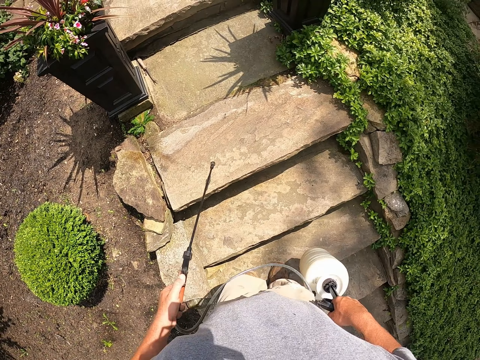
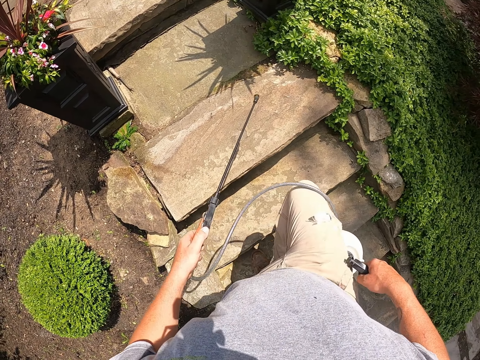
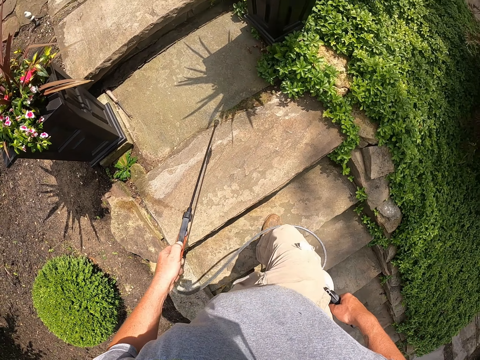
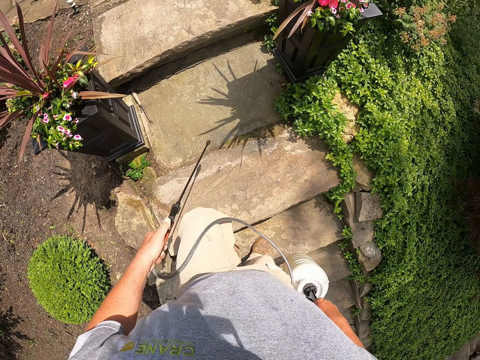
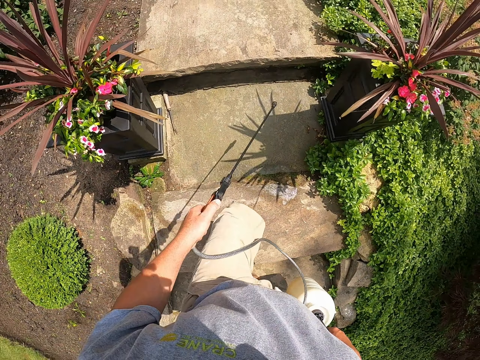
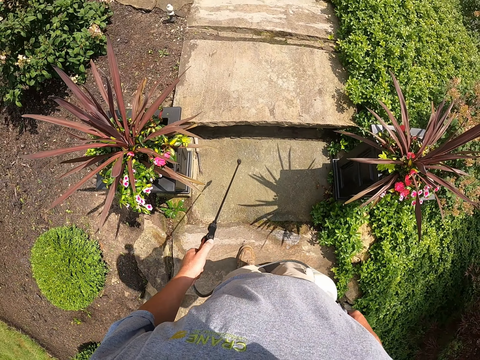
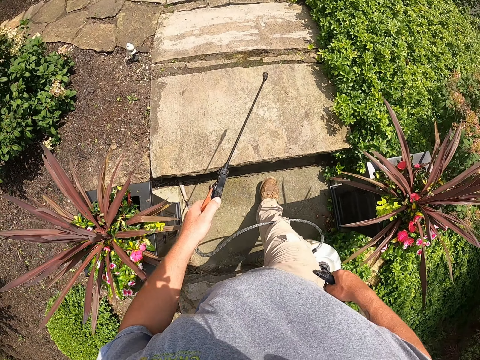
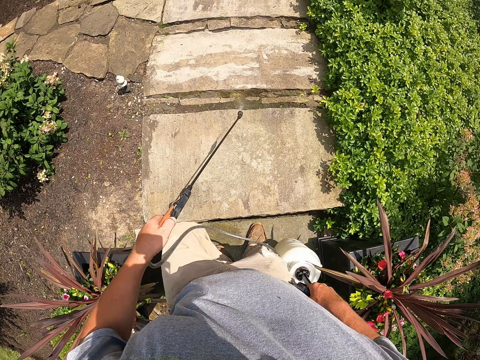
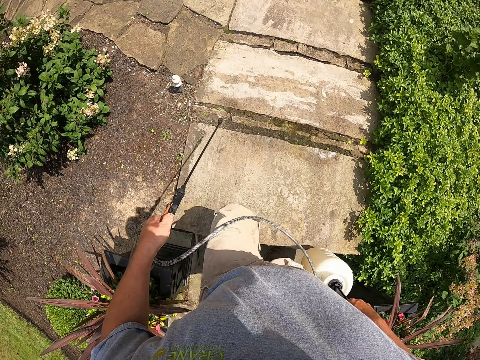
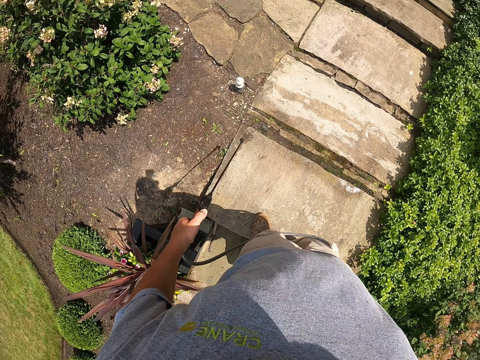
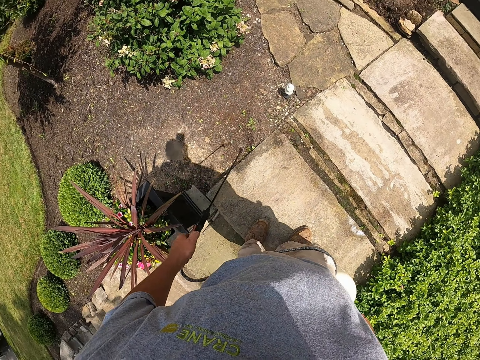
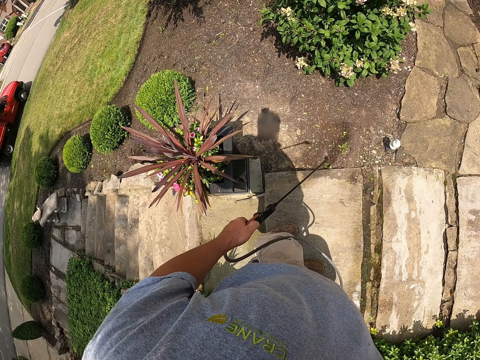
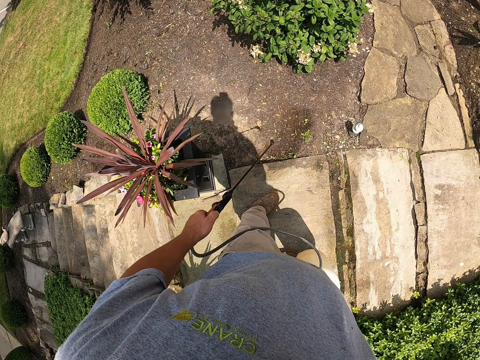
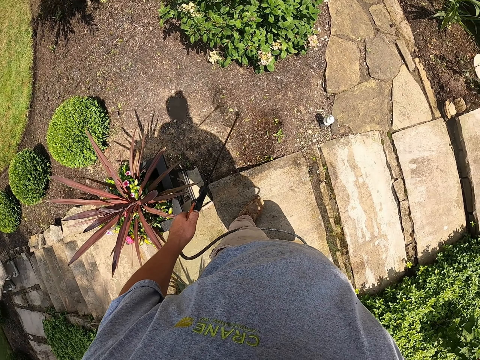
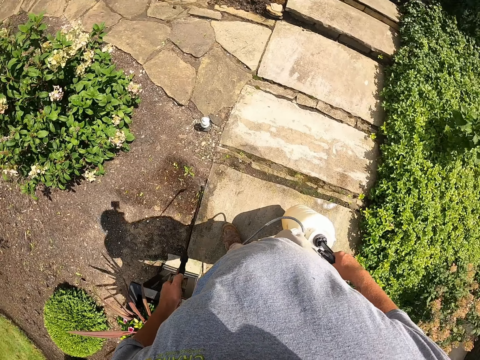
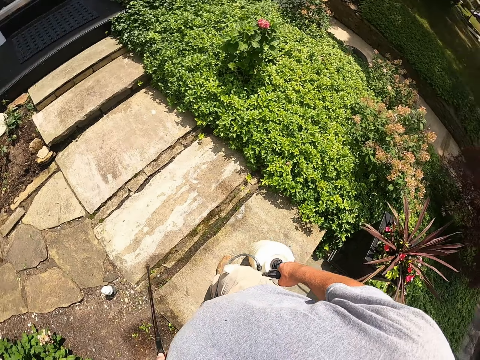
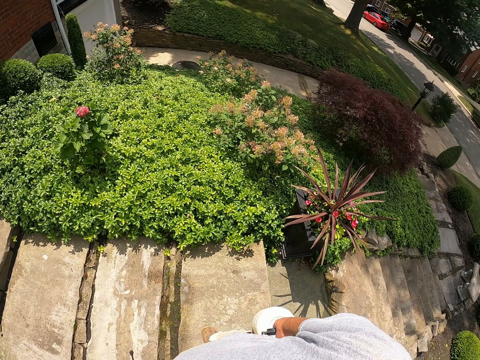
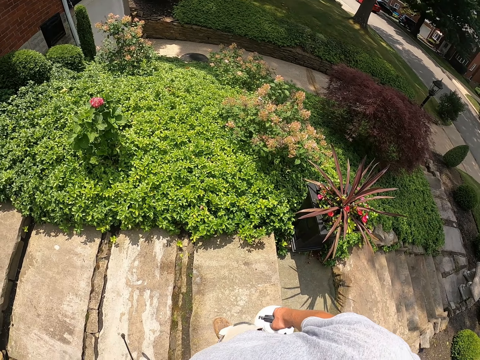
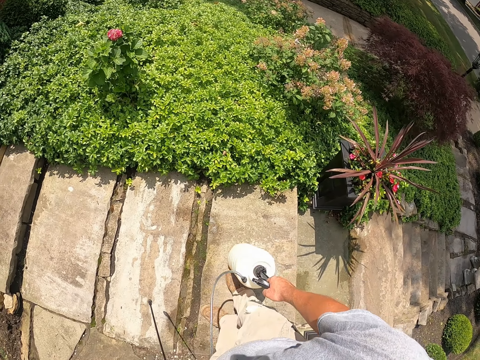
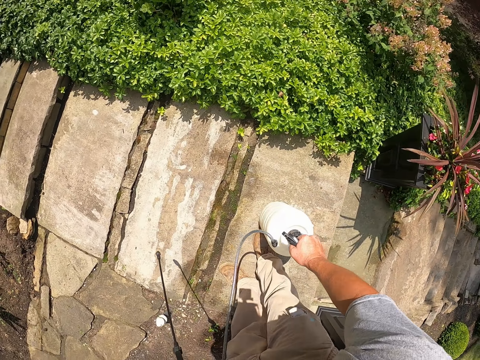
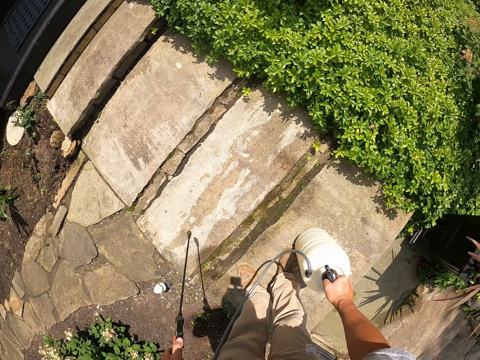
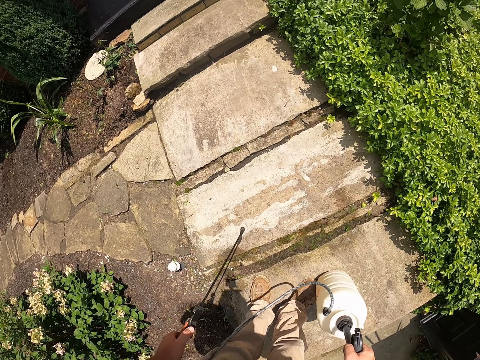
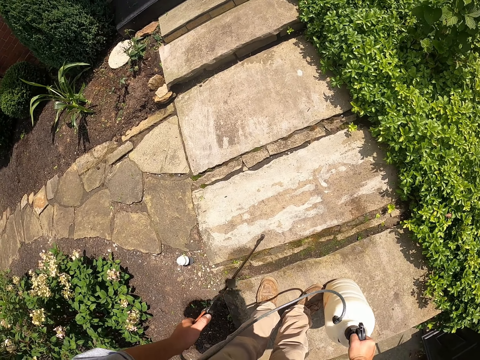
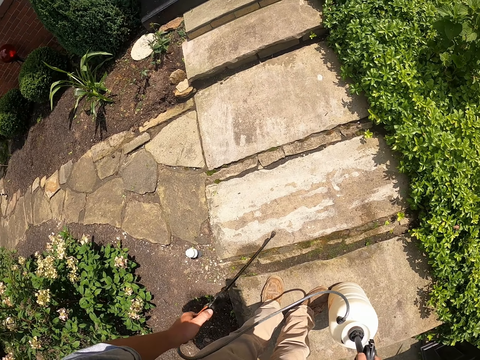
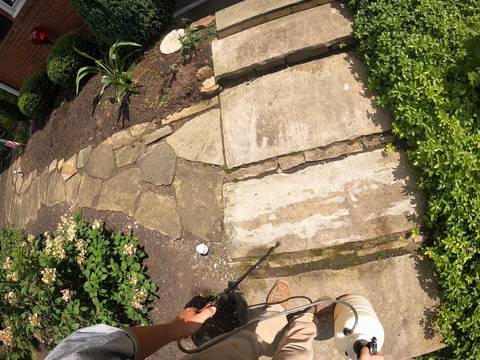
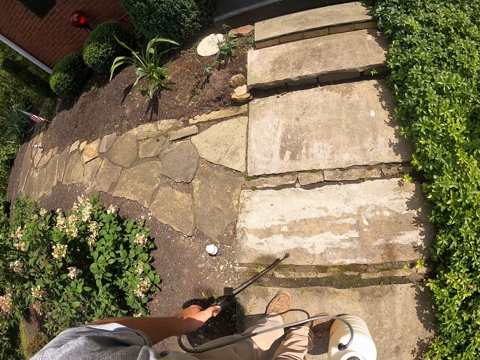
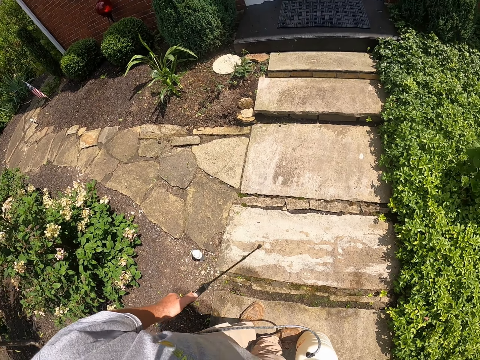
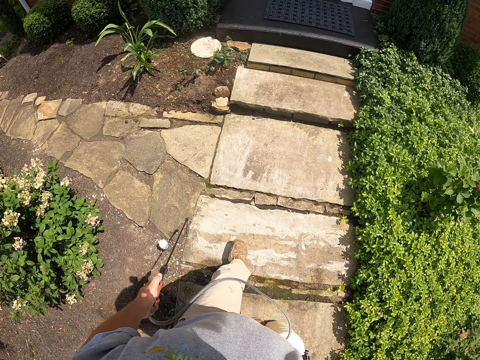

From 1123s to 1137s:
The camera wearer sprays on the staircase. They place the pump on the staircase. They pump the spray pump with the right hand.

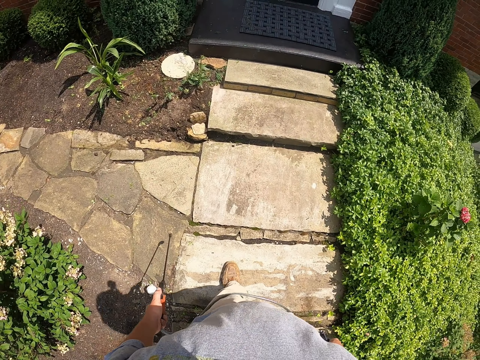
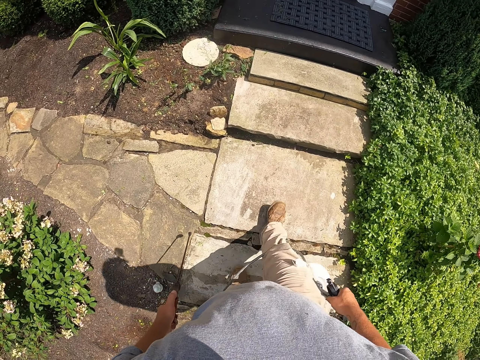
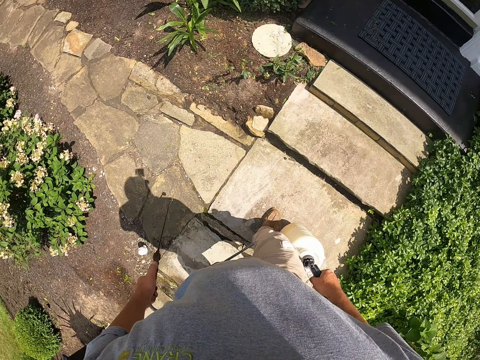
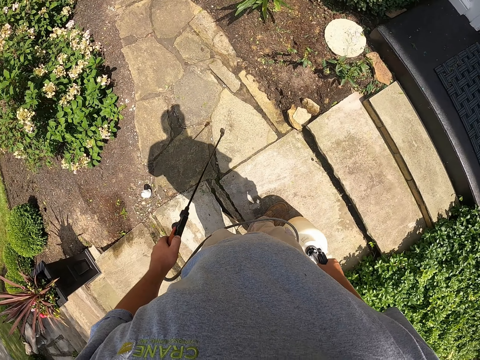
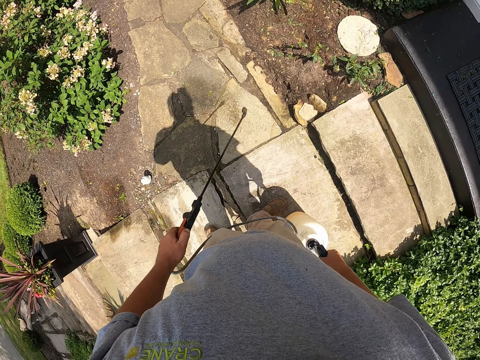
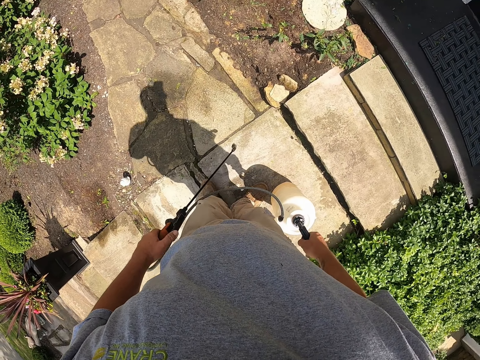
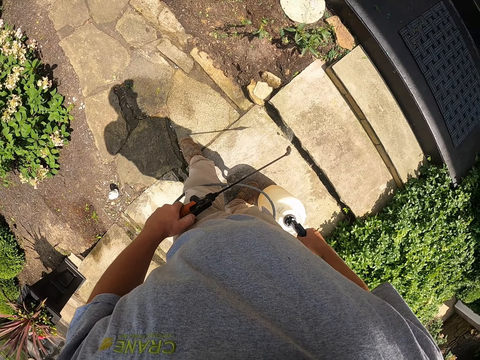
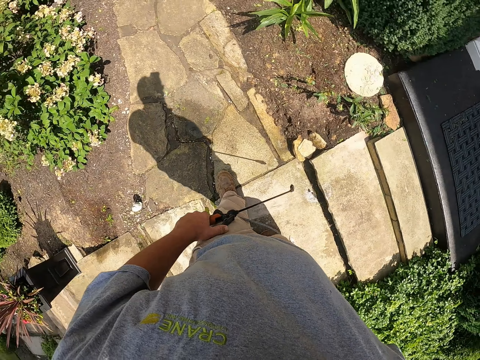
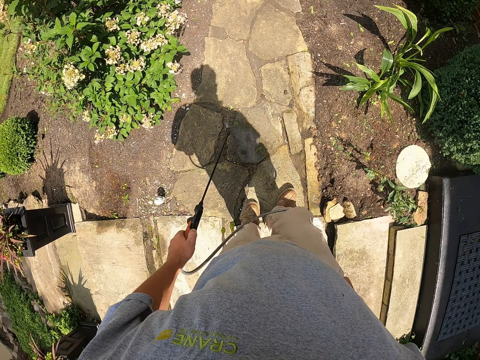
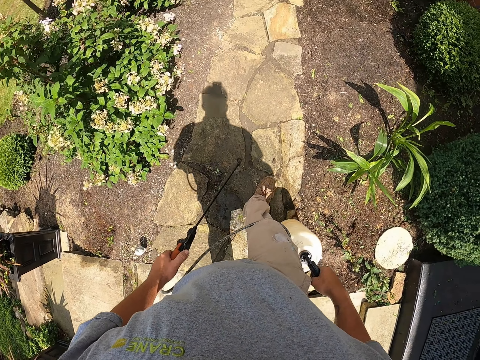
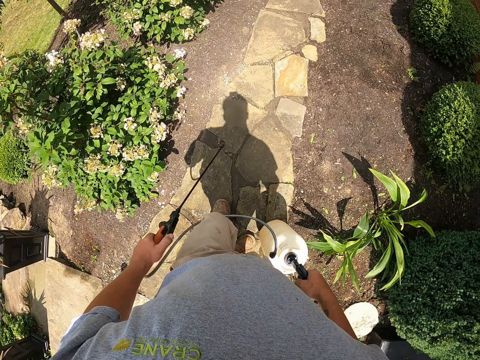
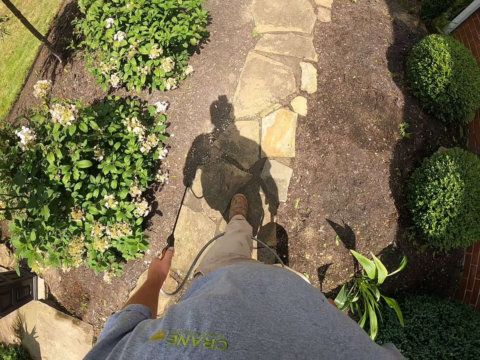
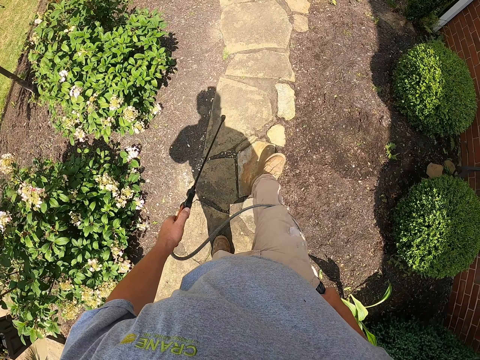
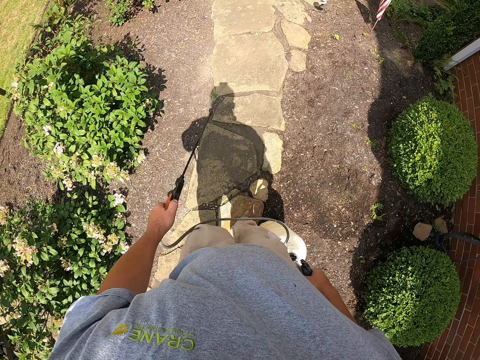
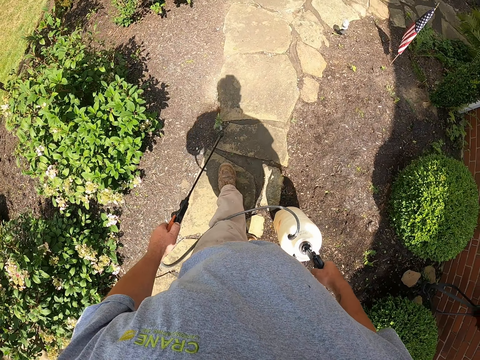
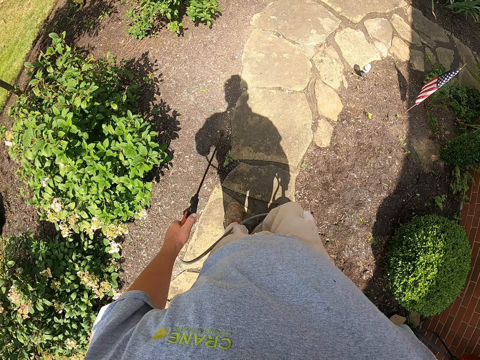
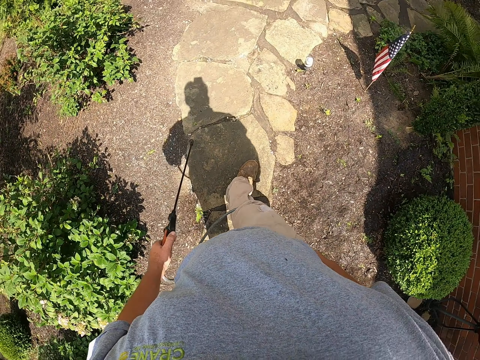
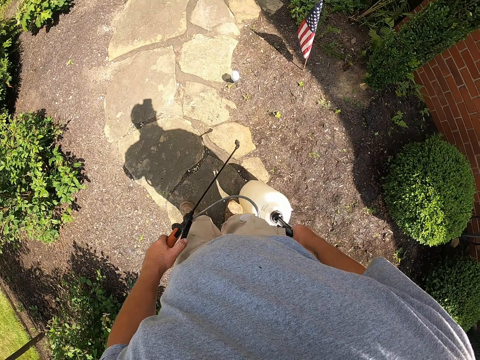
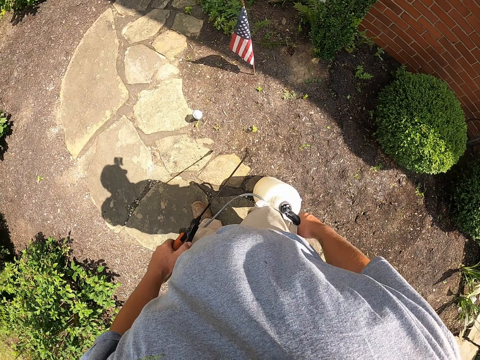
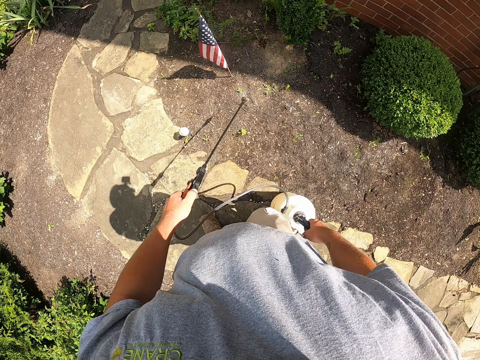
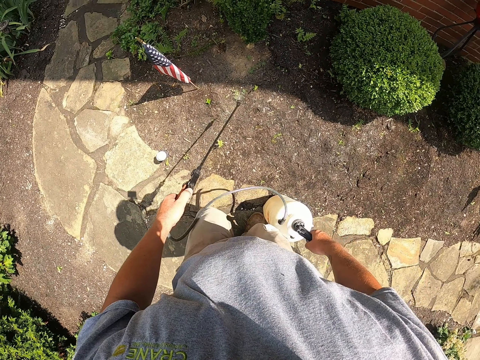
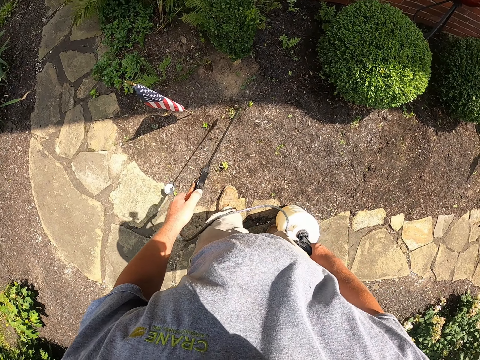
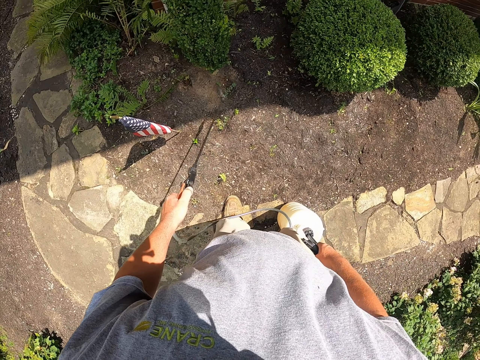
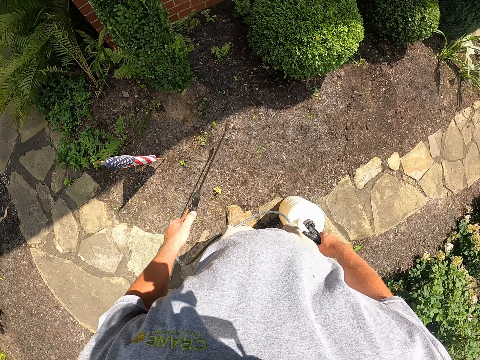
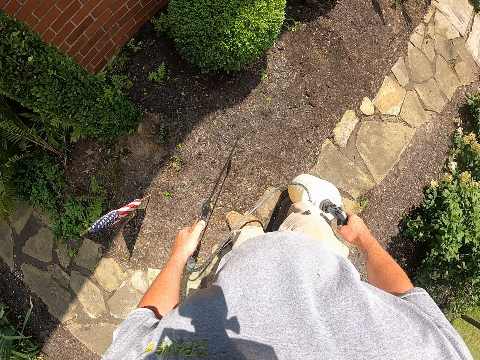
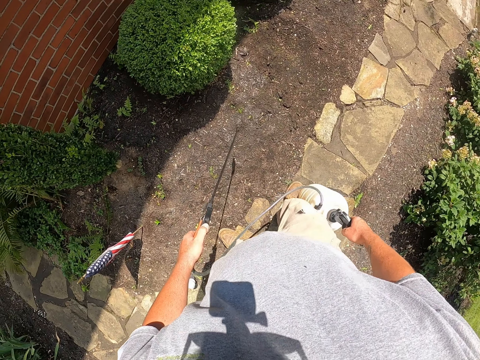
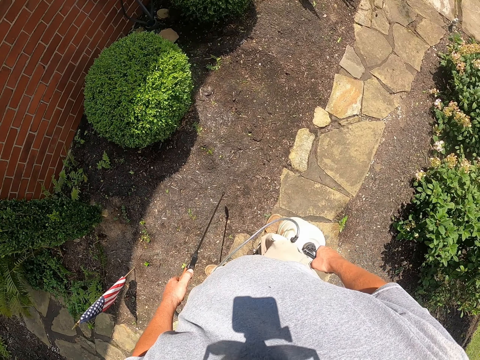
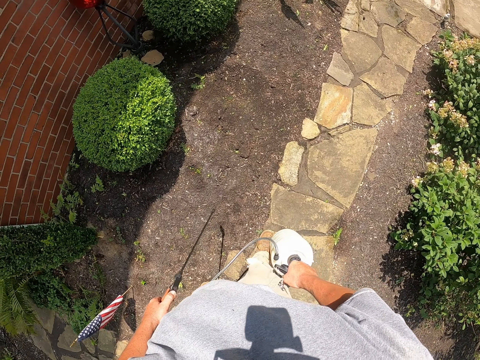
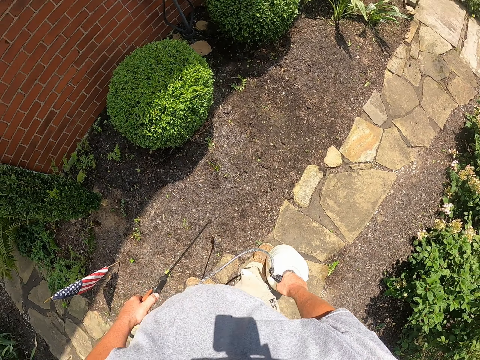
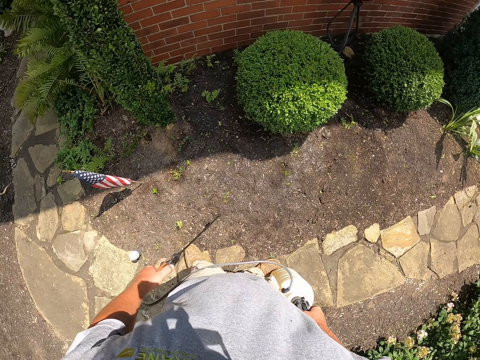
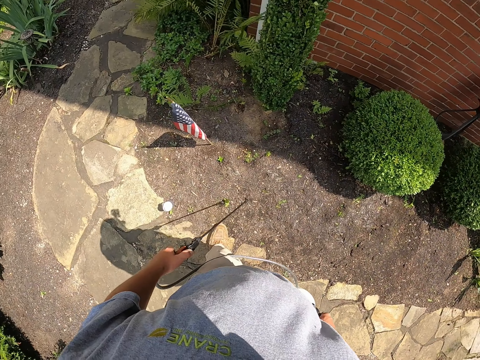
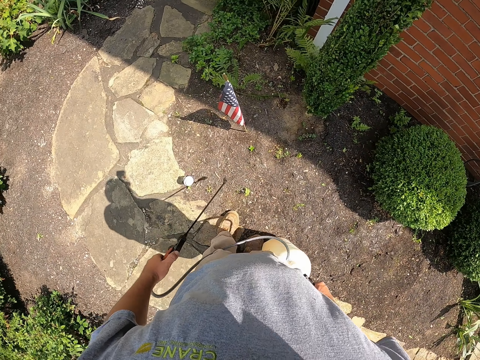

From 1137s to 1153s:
The camera wearer carries the spray pump with the right hand. They spray herbicide with the hand pump around along the walkway. They turn to the left side of the walkway.
